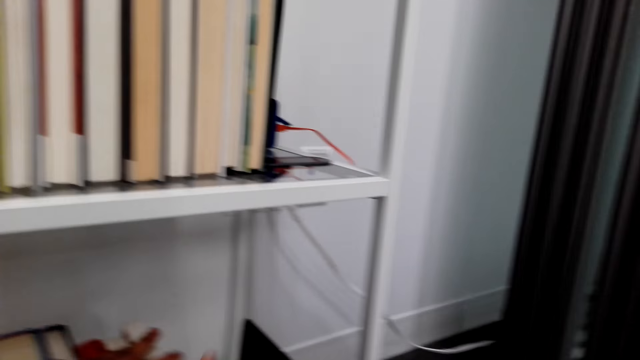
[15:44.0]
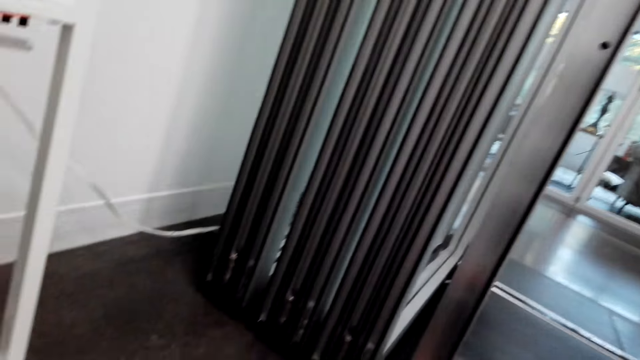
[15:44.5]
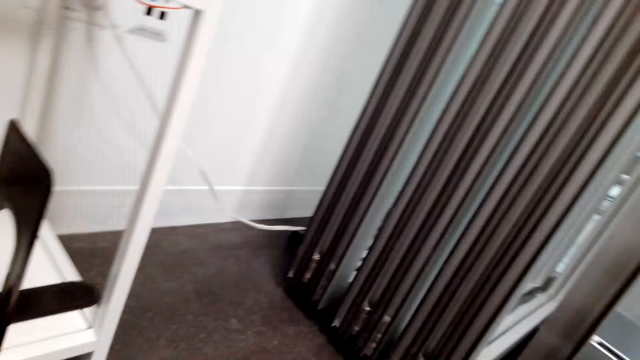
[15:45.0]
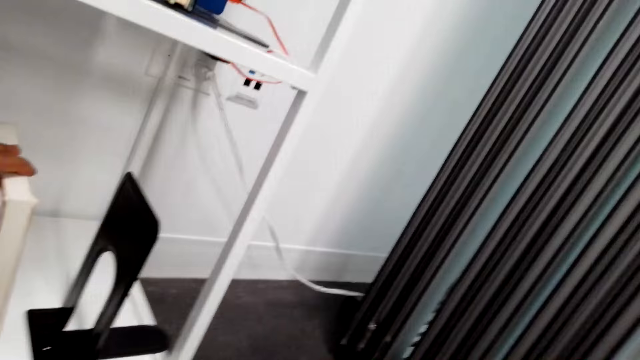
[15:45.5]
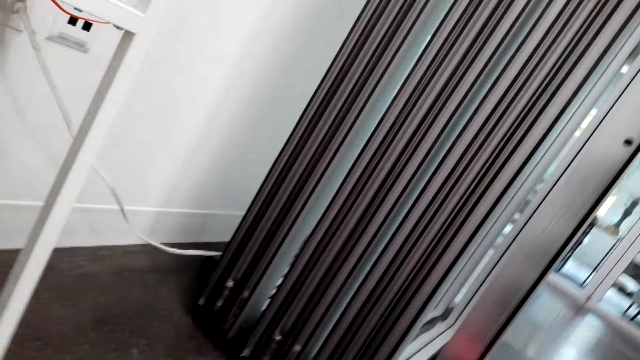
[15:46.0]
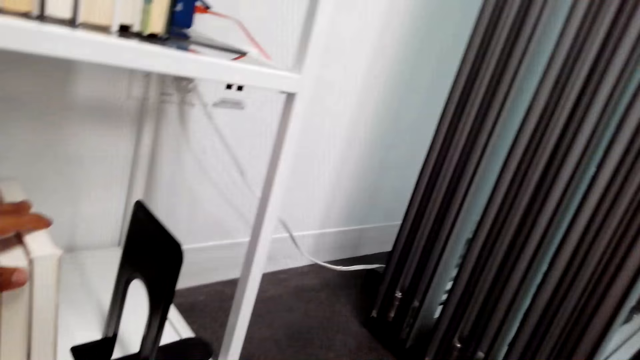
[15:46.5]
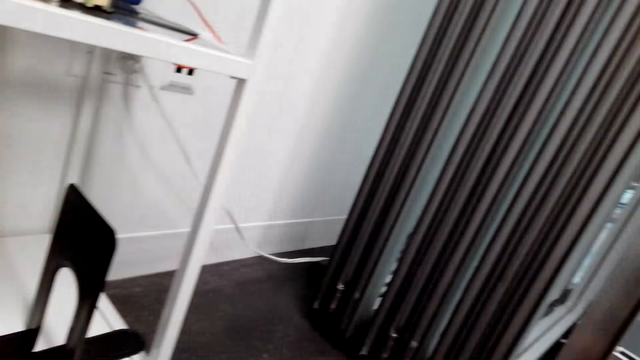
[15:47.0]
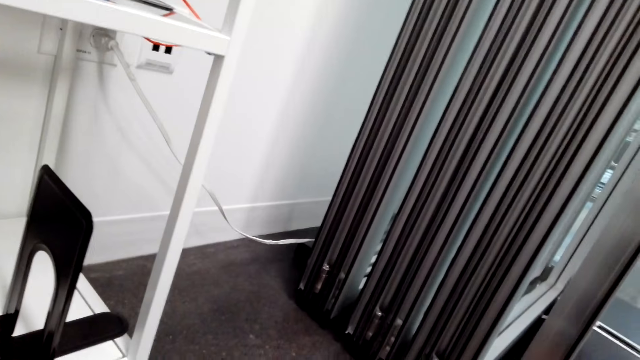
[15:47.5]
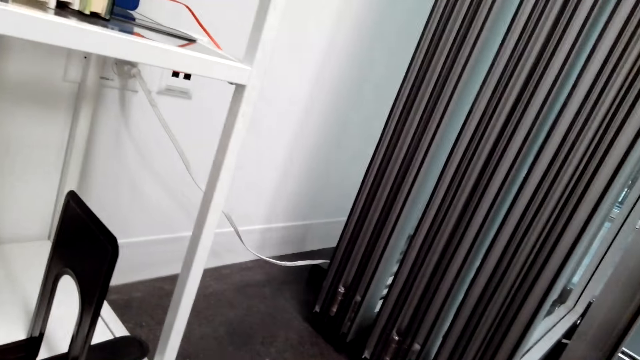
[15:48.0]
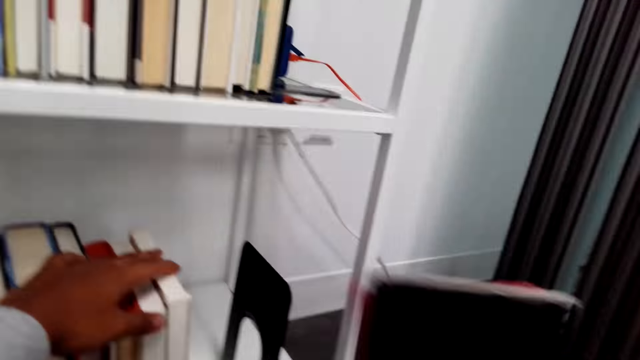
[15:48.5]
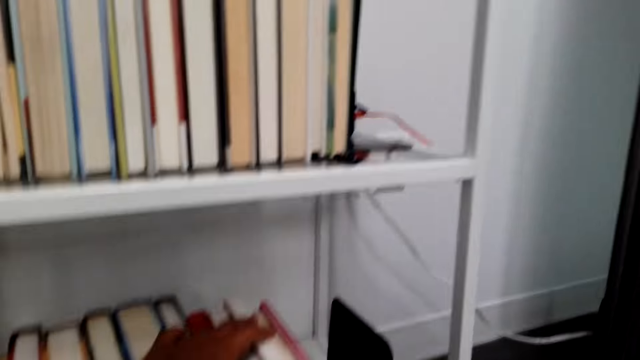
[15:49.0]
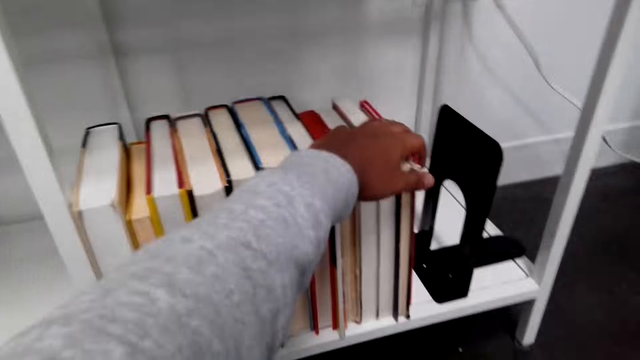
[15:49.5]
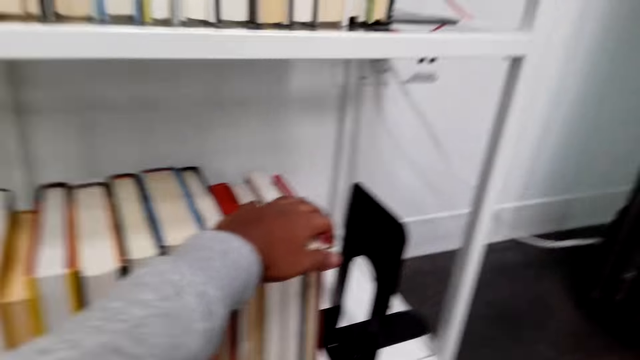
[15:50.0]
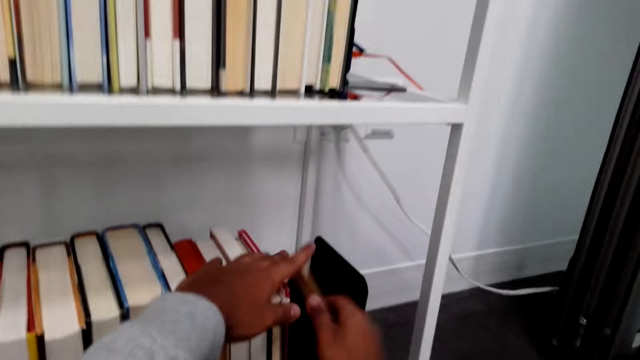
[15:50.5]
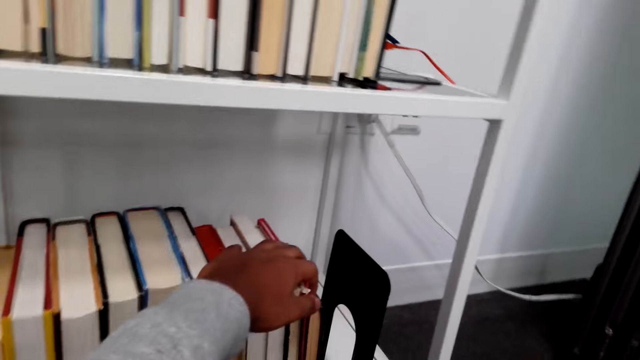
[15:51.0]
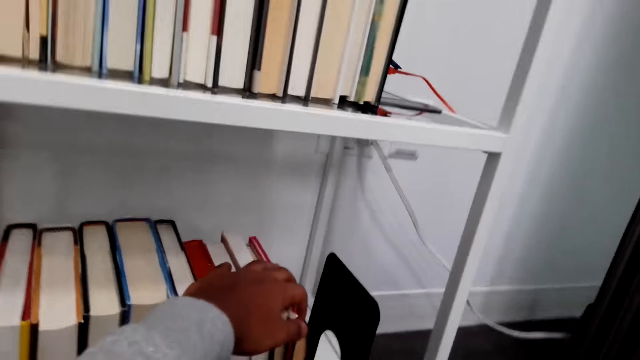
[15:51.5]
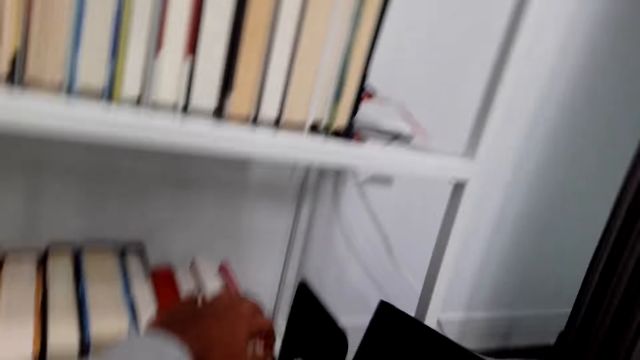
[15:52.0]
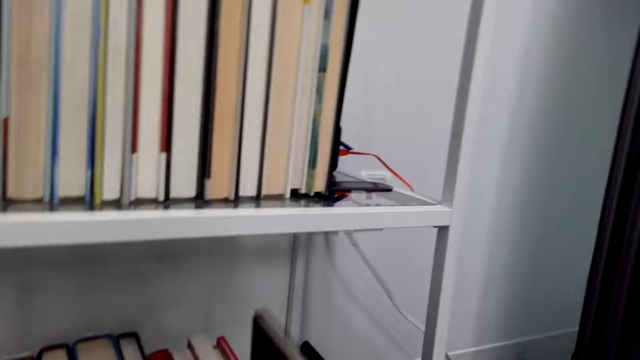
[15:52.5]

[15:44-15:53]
The camera wearer arranges novels in the book cabinet. They look around. They arrange the novels in the book cabinet. They arrange the novels in the book cabinet again.

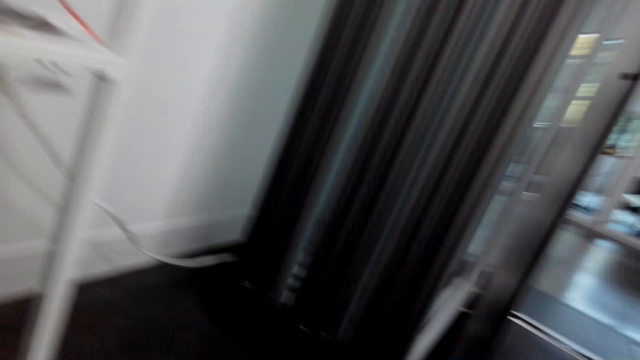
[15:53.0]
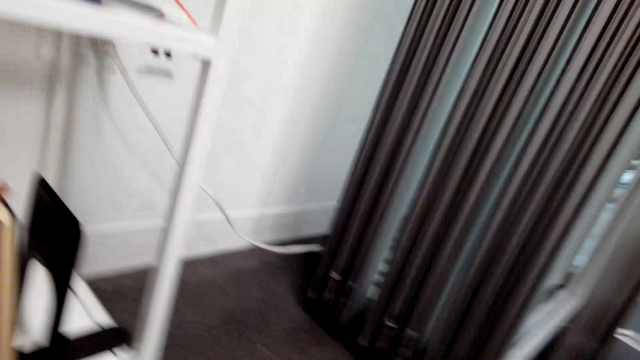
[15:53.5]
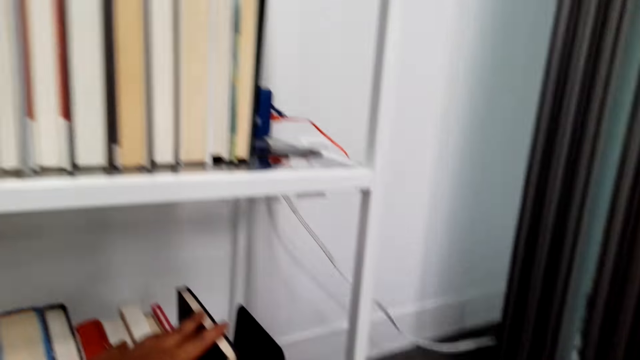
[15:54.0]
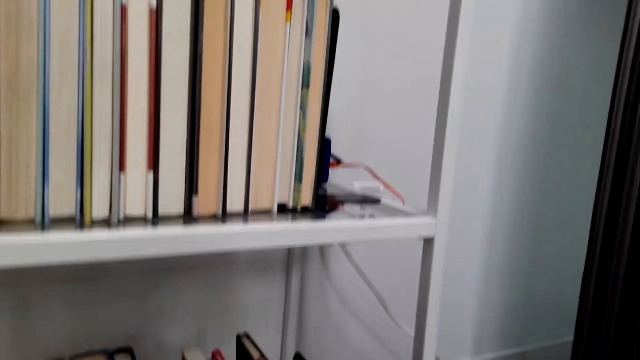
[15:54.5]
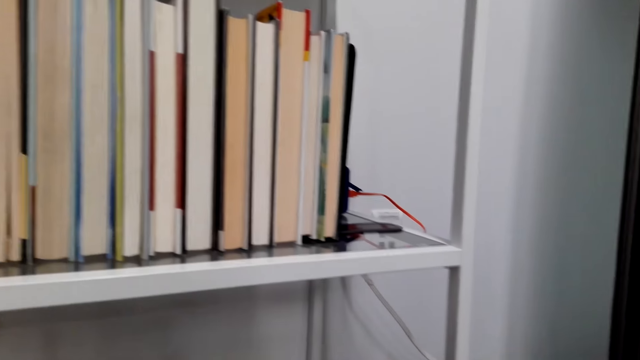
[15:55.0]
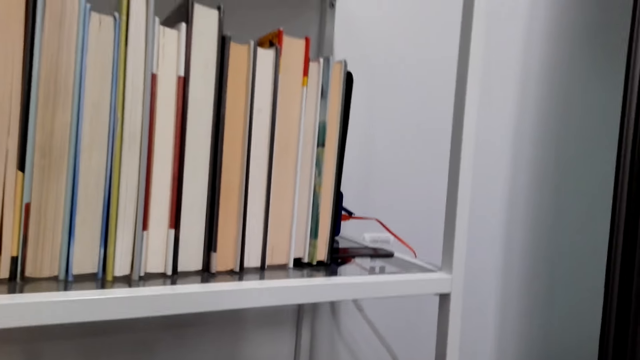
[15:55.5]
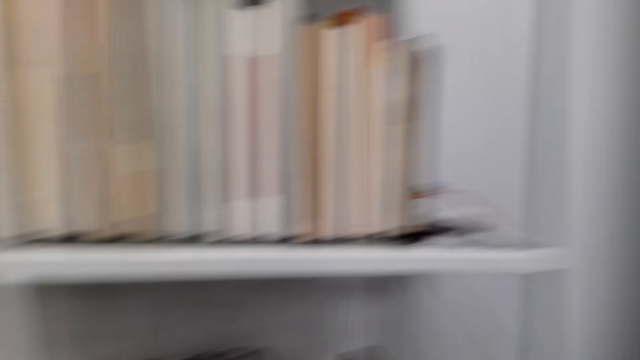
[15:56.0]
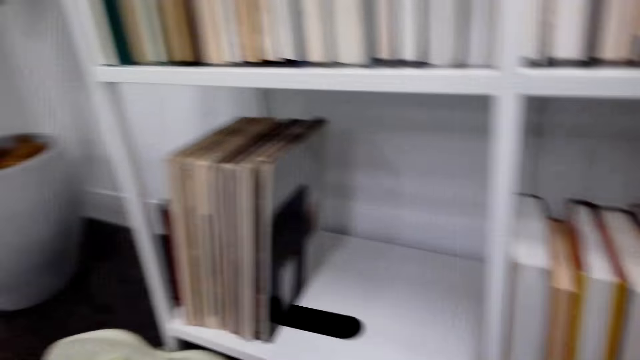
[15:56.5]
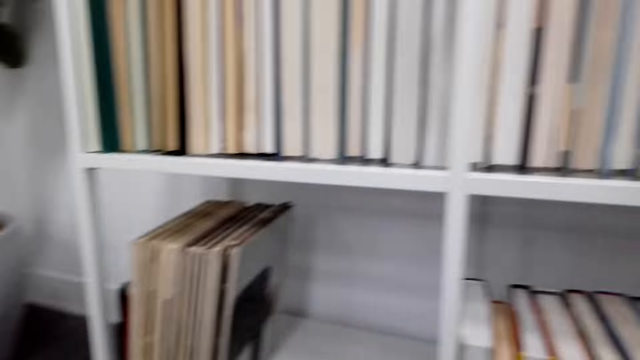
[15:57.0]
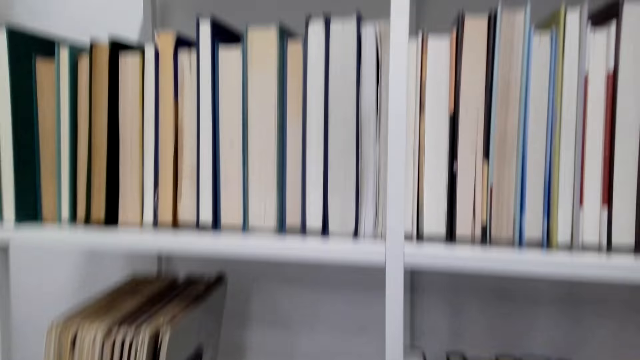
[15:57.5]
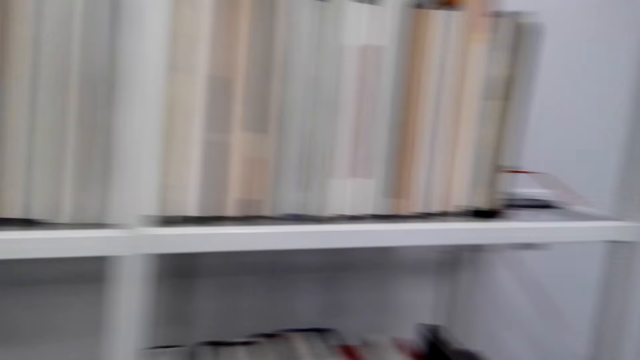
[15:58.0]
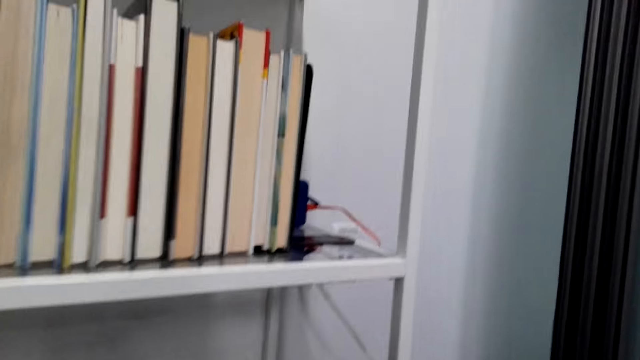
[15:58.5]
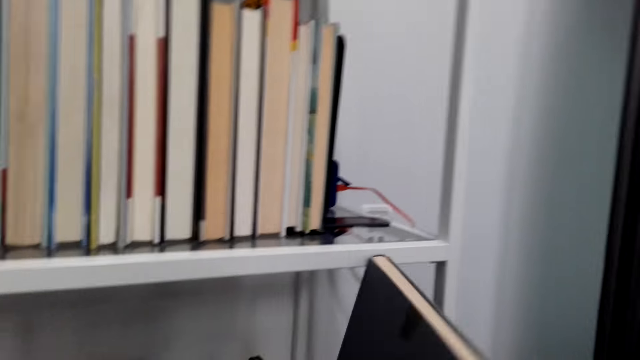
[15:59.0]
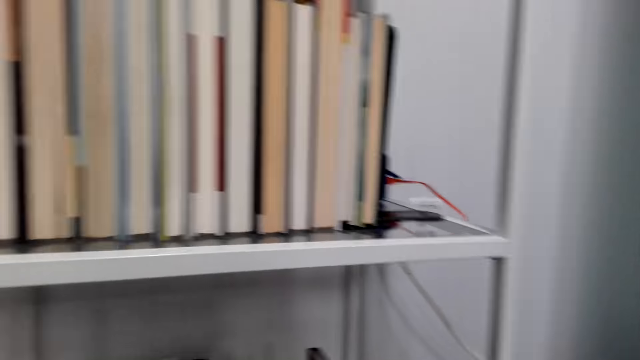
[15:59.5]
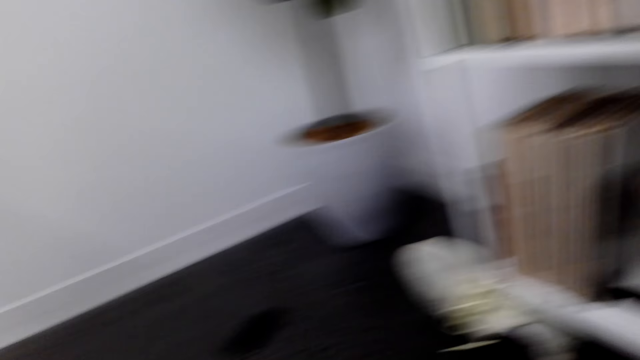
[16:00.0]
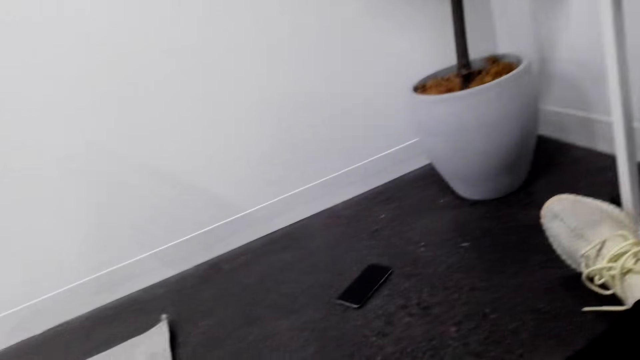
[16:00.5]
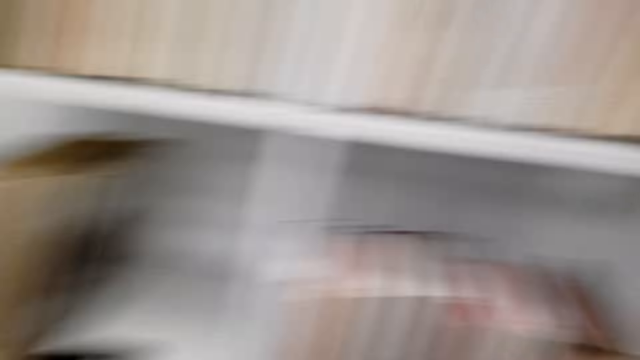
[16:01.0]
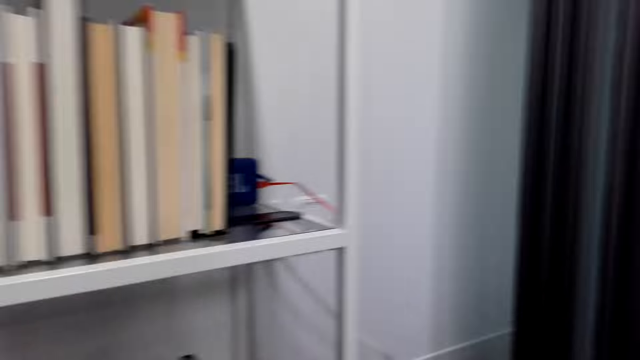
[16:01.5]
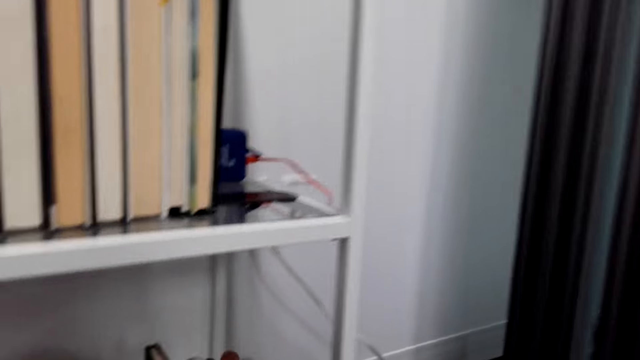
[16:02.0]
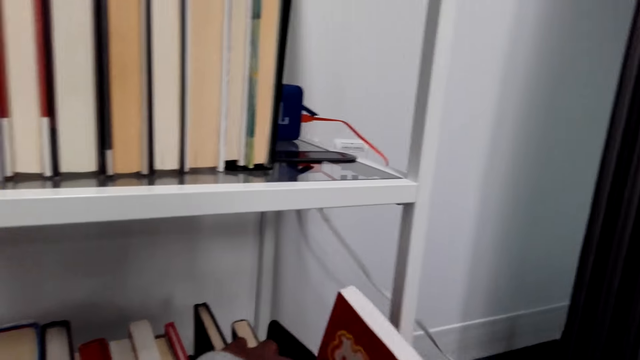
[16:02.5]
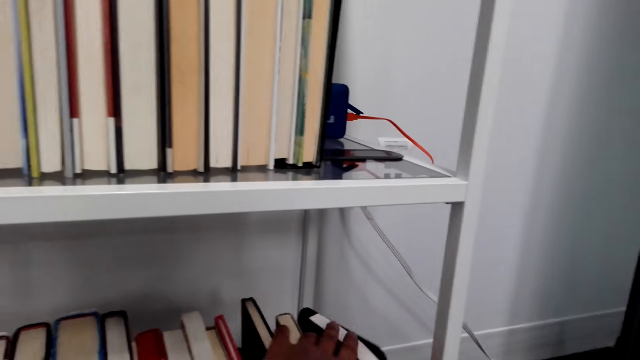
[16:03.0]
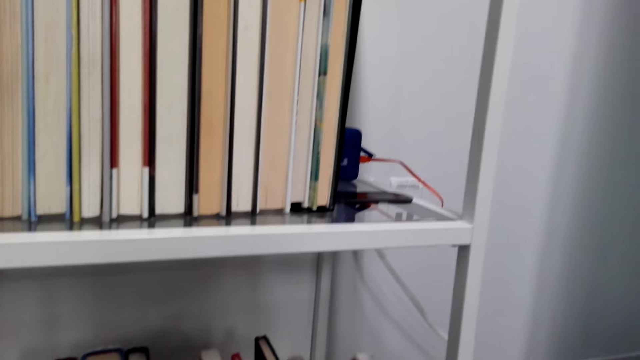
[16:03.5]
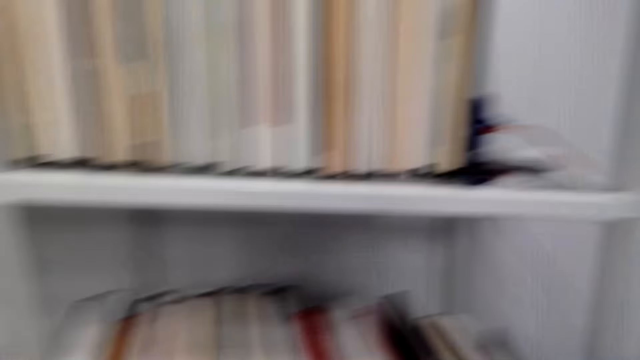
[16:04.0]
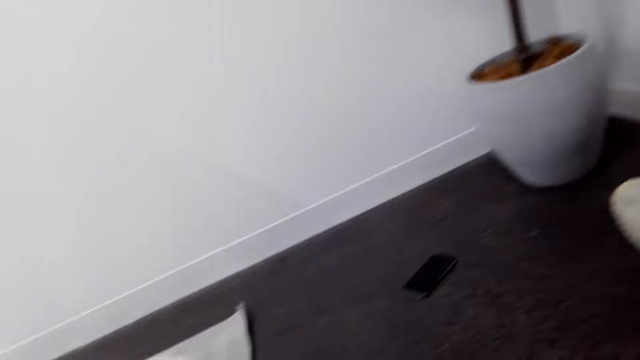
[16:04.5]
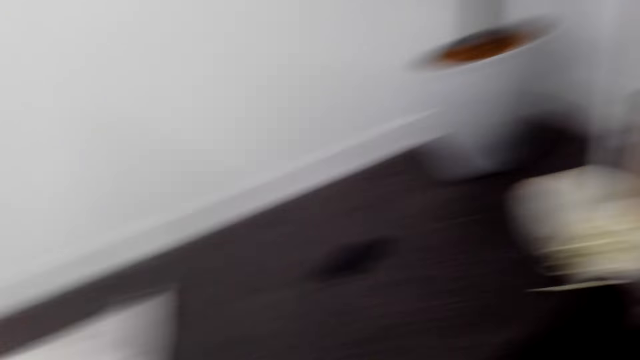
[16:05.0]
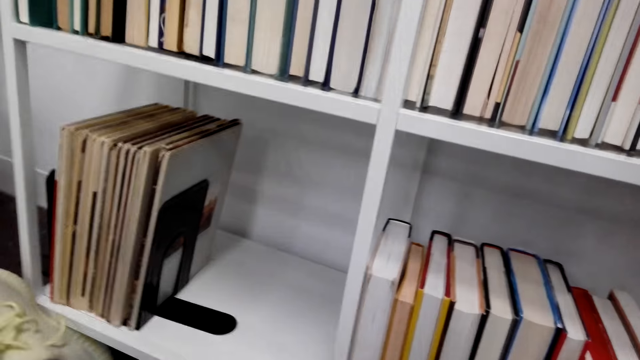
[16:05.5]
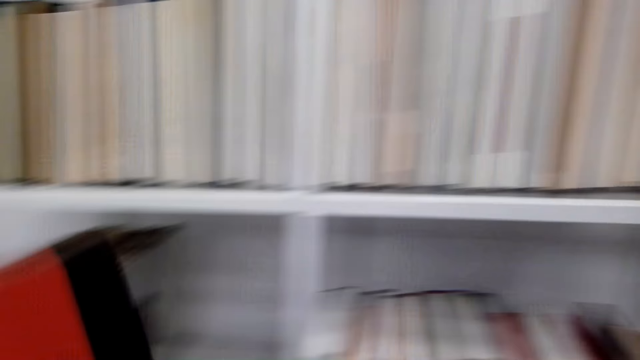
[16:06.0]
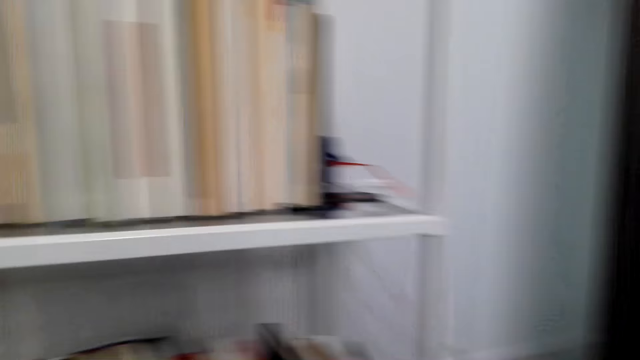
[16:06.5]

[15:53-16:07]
The camera wearer looks around. They arrange novels in the book cabinet. They look around. They arrange the novels in the book cabinet. They turn around. They look around. They arrange the novels in the book cabinet. They turn around.
